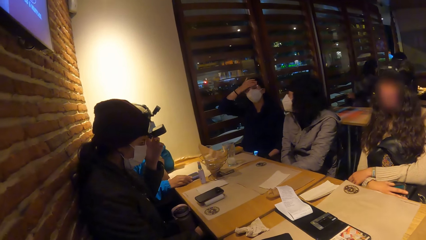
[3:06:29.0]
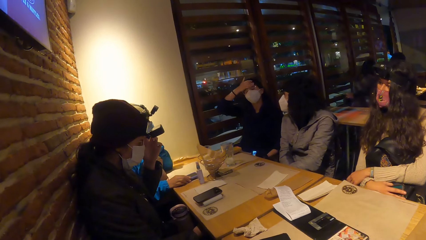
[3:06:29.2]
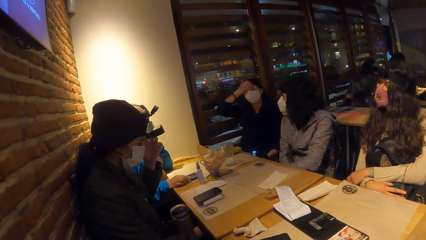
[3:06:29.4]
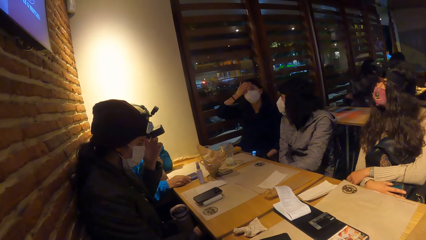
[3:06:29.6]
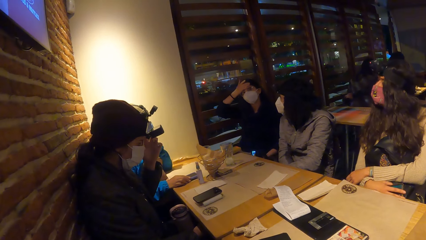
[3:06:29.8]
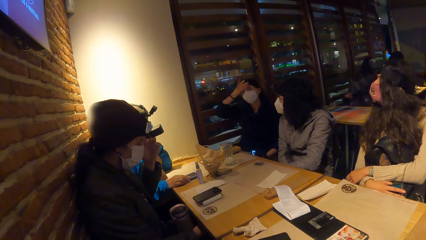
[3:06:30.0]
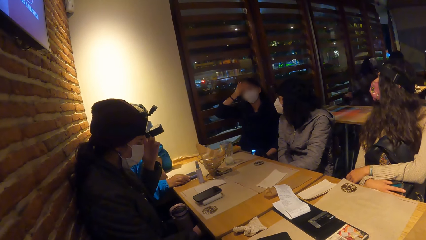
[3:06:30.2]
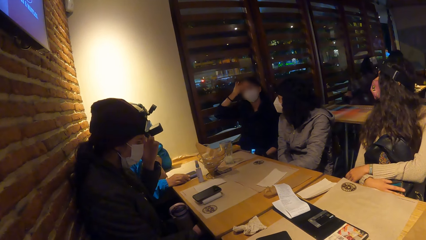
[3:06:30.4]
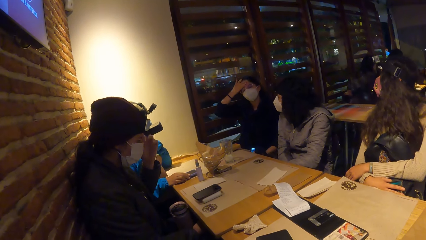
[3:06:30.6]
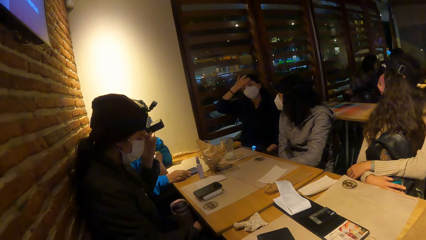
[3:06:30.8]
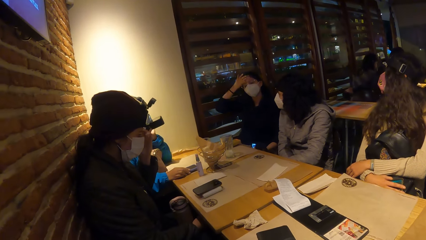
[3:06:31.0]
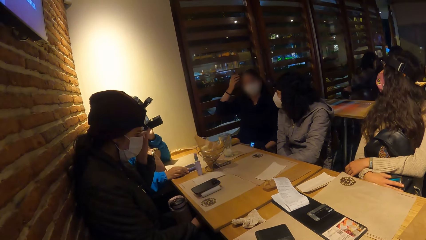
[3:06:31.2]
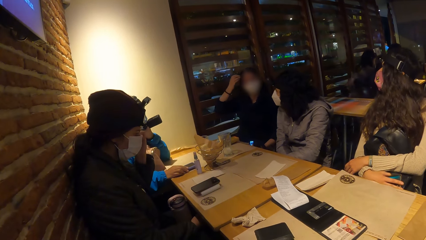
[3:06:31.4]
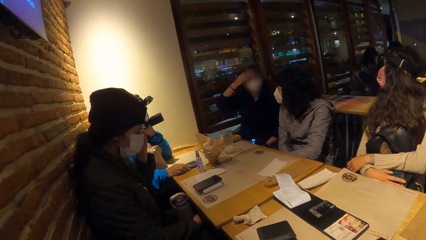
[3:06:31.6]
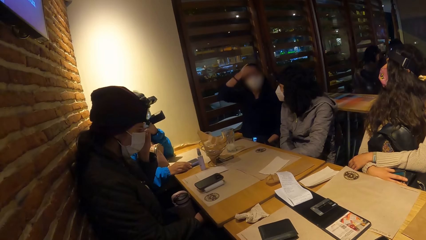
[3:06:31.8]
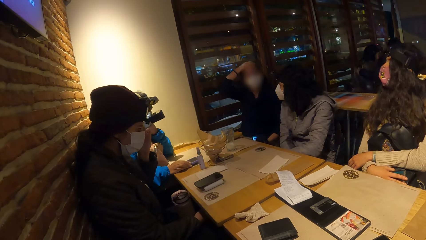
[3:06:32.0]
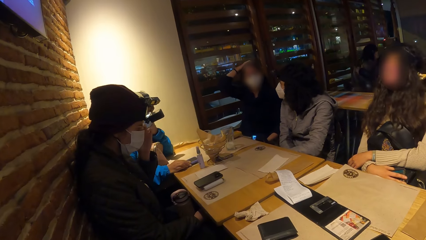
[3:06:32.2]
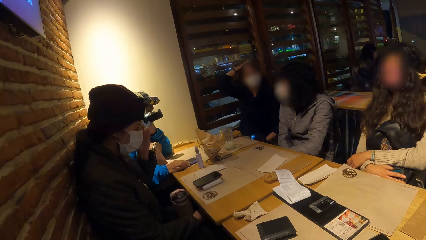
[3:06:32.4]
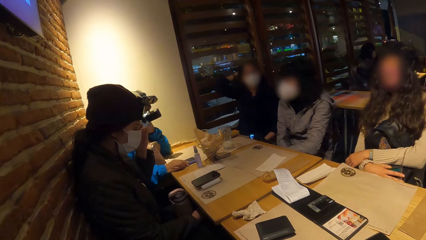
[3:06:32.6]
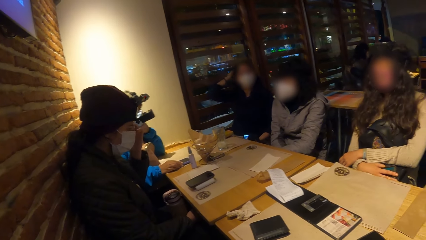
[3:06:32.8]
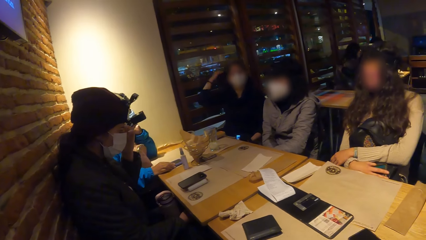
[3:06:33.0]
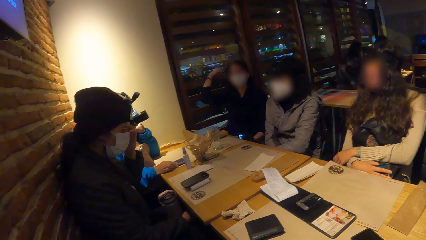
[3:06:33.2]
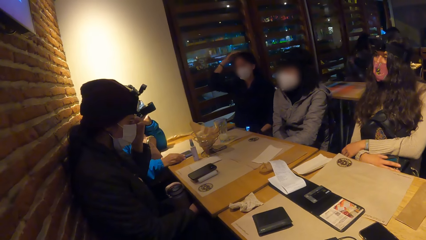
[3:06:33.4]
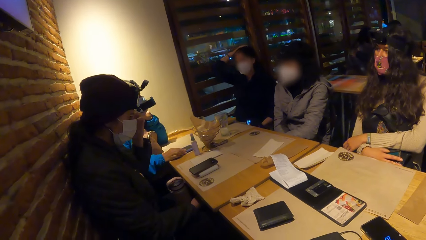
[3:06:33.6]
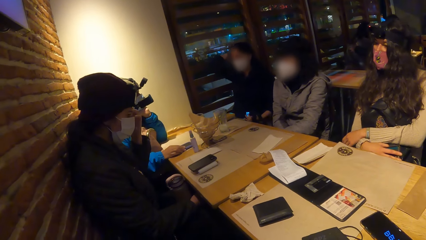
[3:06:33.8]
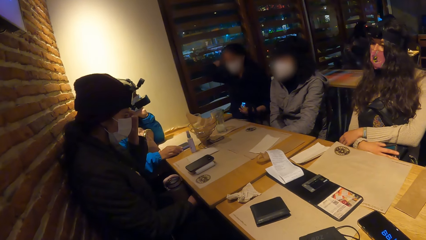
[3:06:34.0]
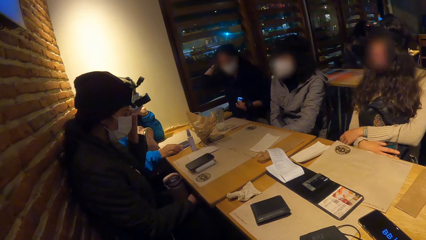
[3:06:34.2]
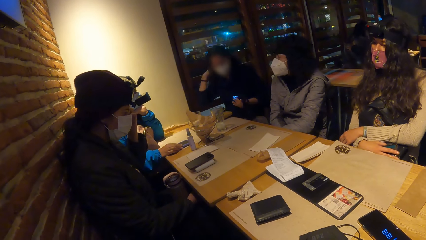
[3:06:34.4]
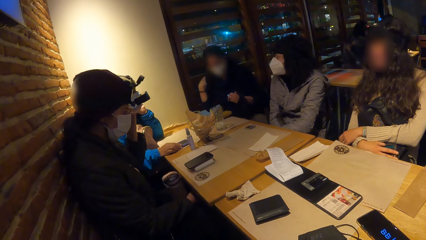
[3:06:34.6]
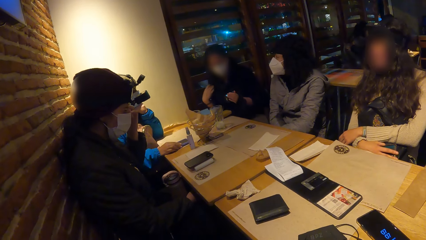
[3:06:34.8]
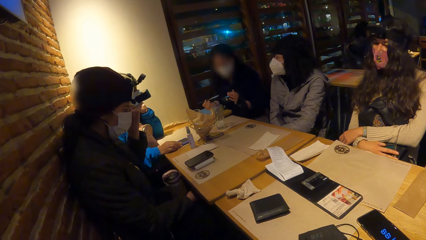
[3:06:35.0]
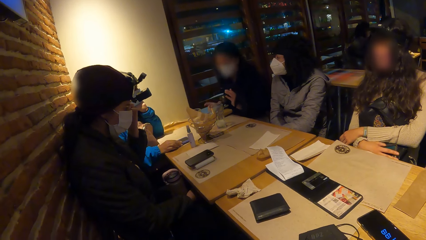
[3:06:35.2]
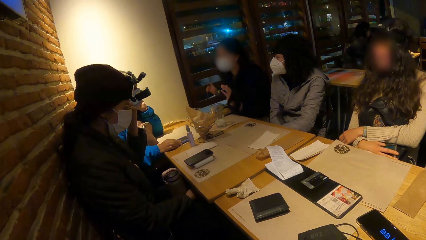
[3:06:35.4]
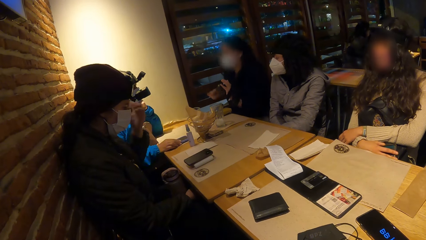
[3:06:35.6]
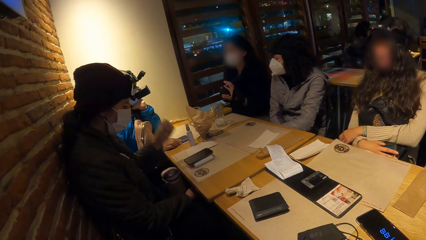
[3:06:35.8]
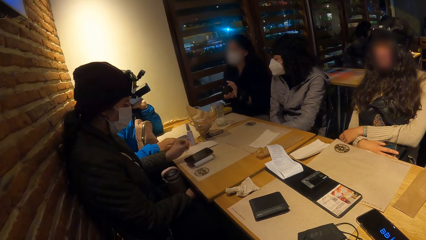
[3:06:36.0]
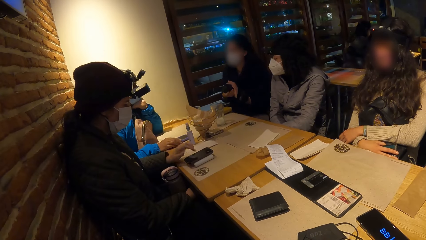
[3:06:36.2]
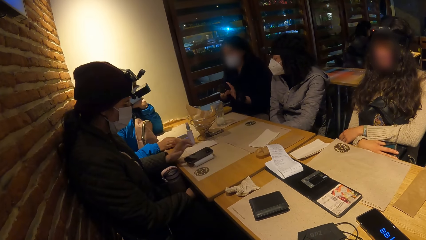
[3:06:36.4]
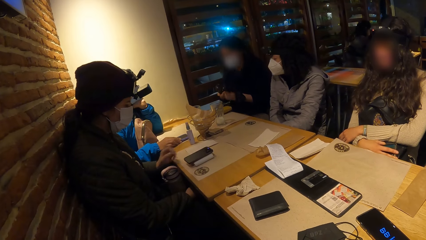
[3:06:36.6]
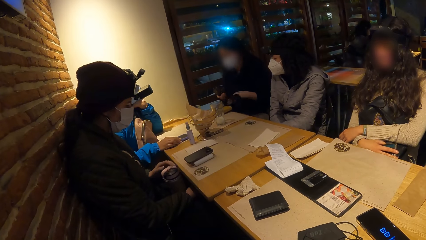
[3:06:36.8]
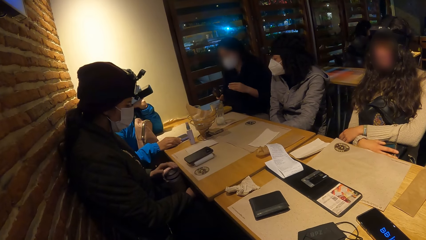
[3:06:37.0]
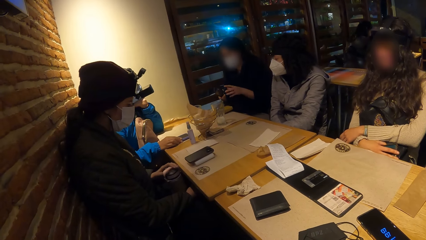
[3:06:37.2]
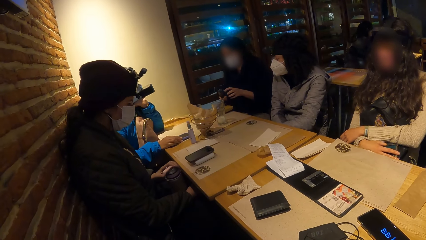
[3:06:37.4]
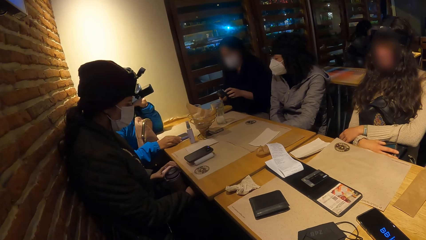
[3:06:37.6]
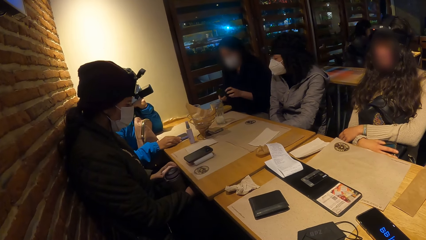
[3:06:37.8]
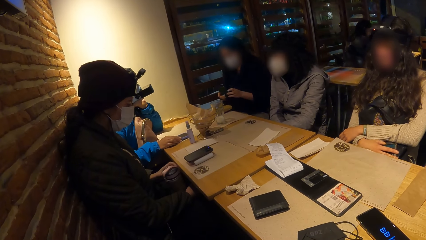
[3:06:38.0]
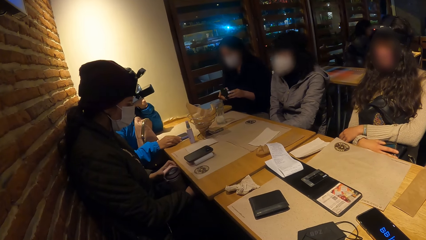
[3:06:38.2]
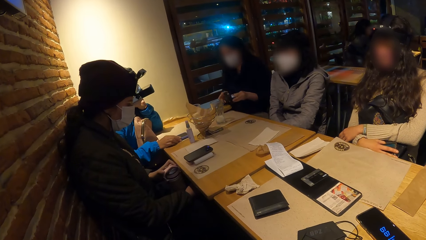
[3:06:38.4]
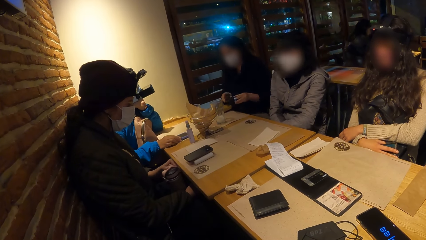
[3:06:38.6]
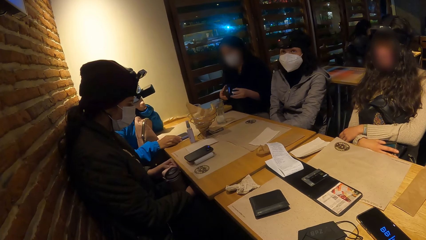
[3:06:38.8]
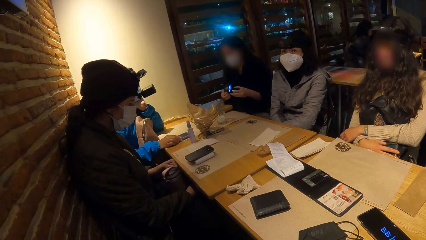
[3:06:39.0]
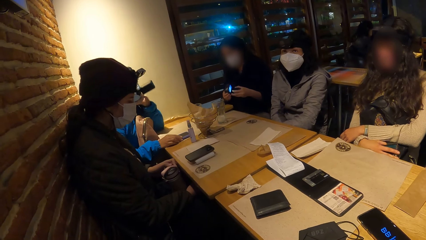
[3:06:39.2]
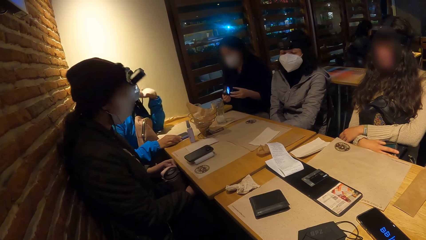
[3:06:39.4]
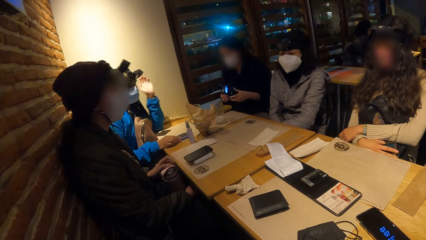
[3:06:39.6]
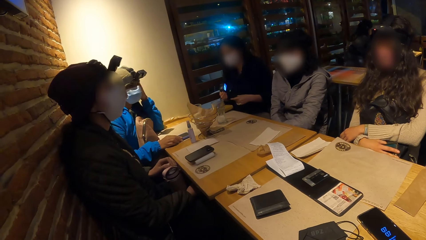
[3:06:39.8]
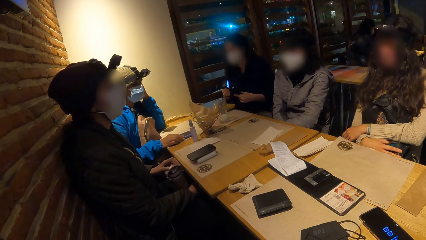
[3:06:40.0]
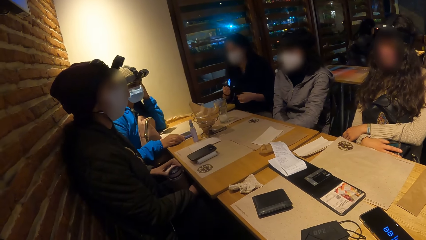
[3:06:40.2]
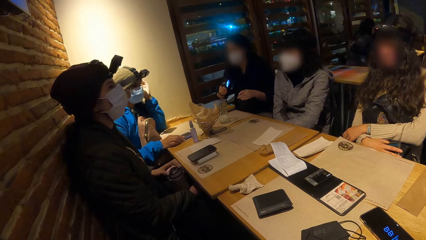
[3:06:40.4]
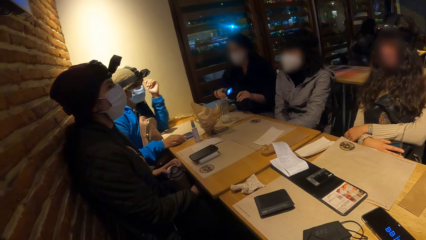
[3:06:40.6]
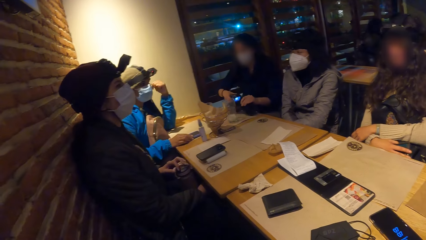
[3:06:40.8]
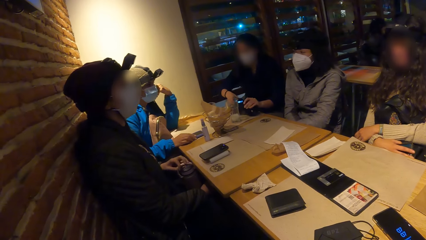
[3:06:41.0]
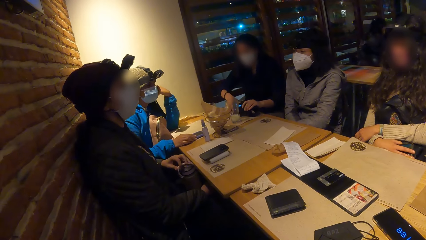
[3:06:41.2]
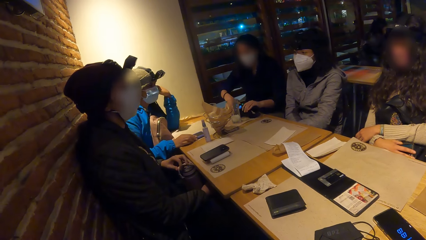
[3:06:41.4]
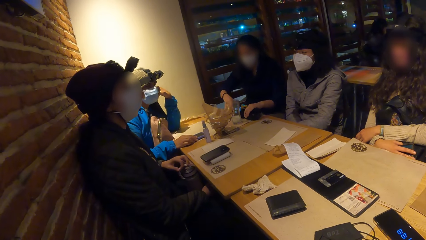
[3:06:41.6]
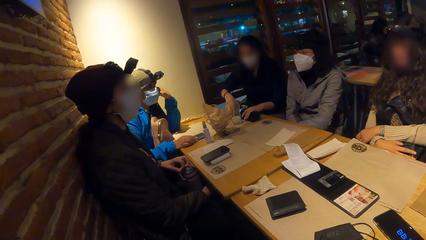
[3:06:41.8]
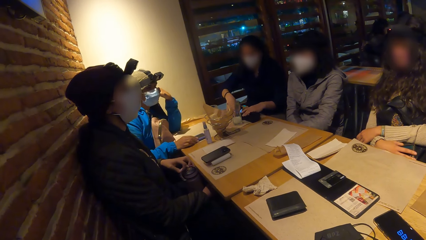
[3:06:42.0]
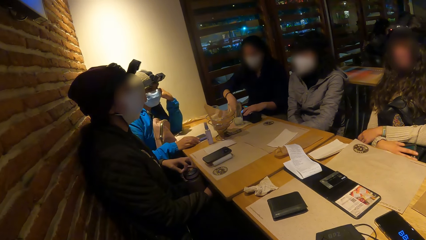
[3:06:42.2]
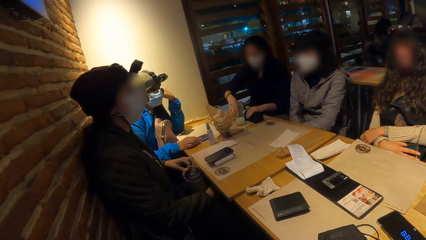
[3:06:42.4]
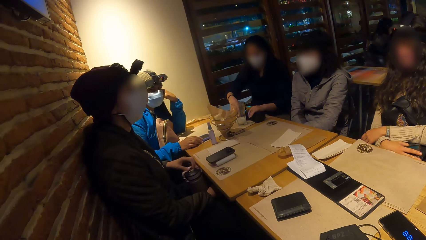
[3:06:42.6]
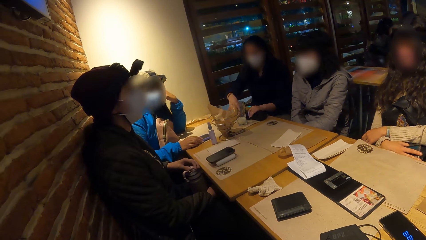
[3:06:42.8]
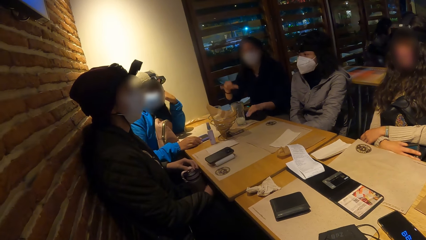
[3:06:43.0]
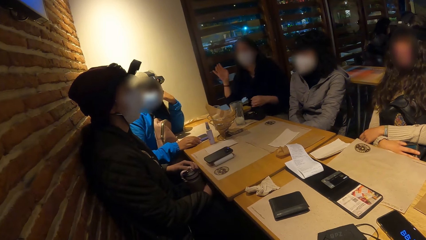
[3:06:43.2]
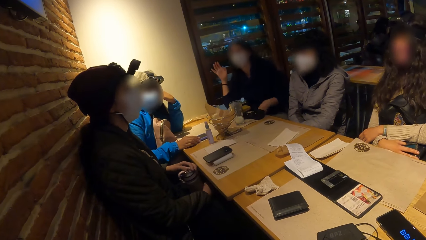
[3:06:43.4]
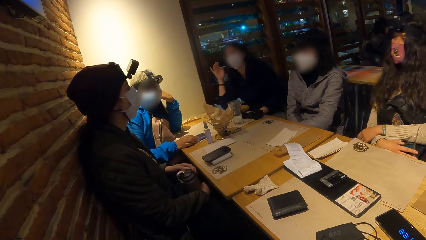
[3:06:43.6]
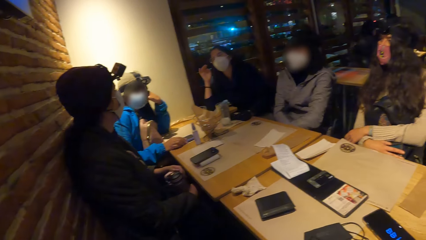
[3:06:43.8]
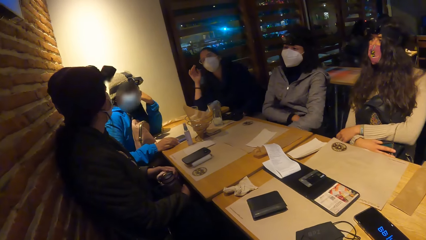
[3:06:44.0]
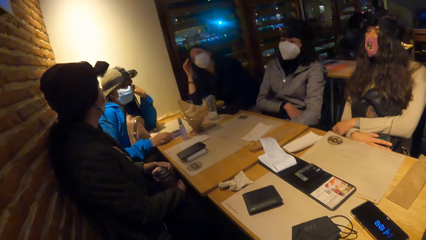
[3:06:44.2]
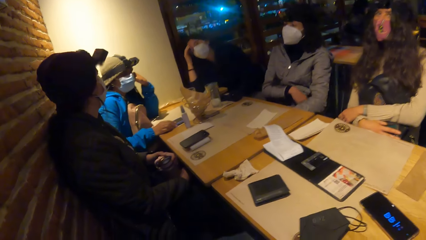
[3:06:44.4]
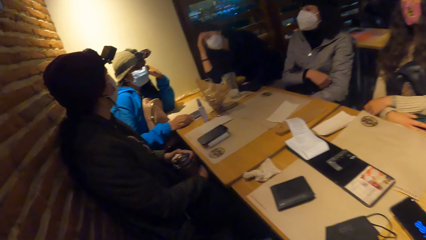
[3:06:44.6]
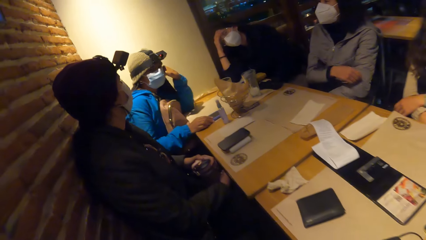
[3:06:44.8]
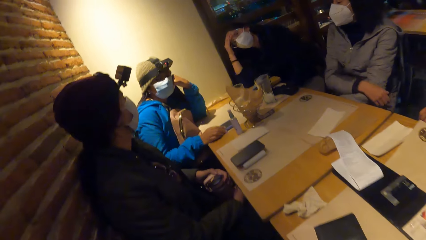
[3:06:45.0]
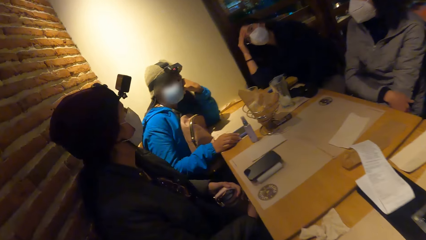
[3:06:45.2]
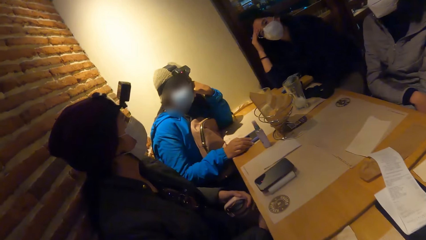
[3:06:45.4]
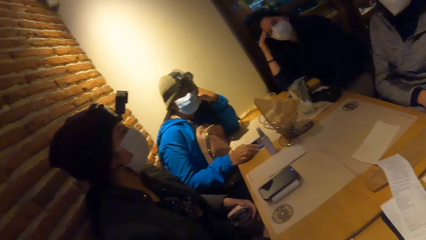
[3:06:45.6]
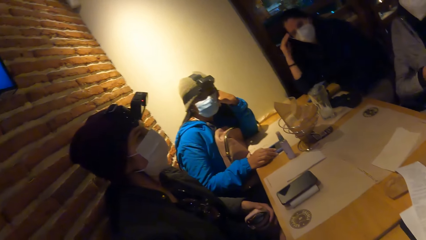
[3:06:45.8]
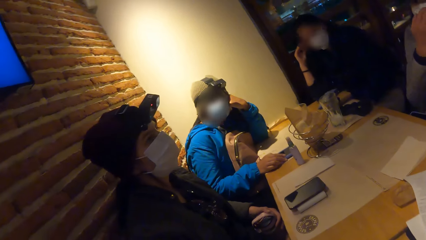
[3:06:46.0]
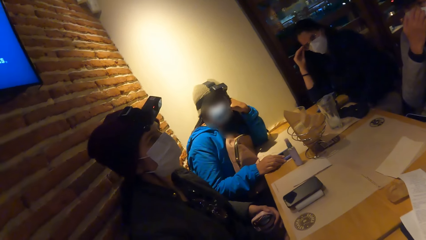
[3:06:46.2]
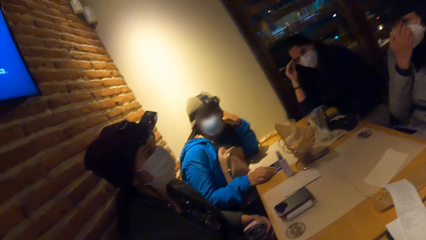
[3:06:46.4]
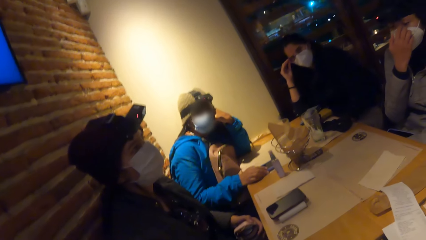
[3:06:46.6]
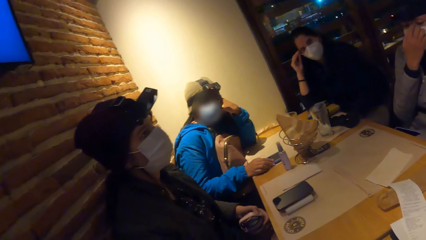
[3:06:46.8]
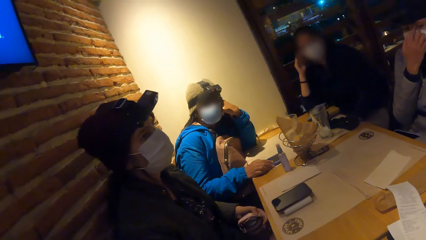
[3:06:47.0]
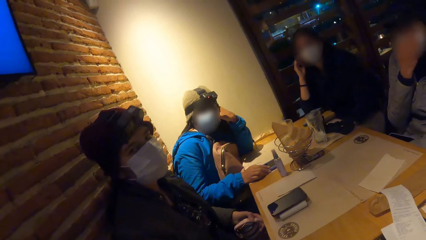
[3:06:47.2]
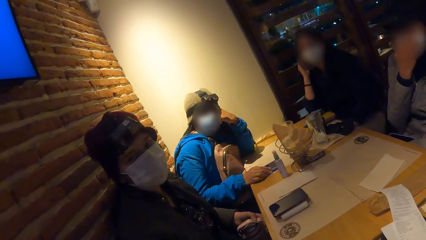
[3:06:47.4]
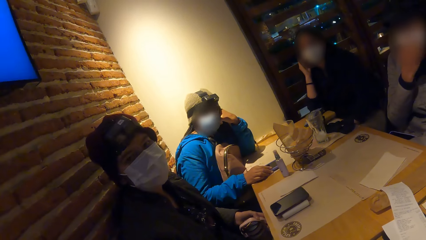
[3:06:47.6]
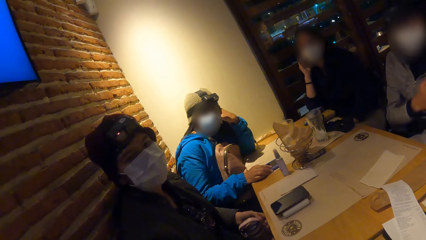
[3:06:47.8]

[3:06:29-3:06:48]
A lady passes the camera to the right hand. She holds the camera with both hands. She drops the camera on the table with both hands. The camera wearer interacts with a group of people.
